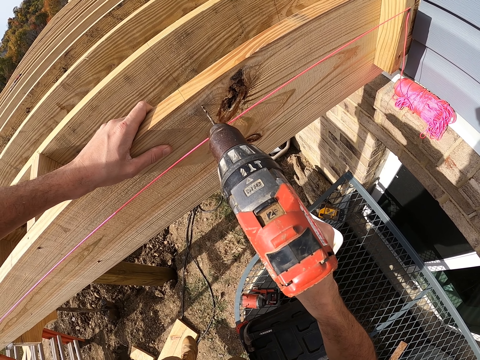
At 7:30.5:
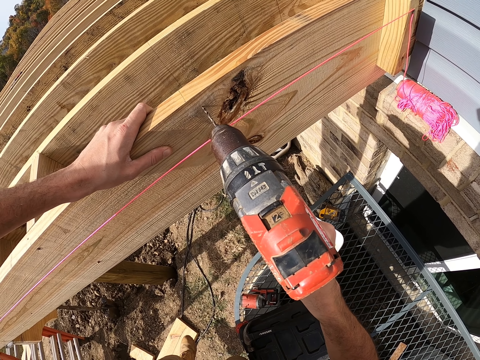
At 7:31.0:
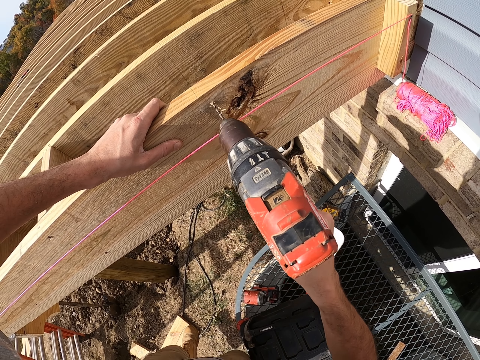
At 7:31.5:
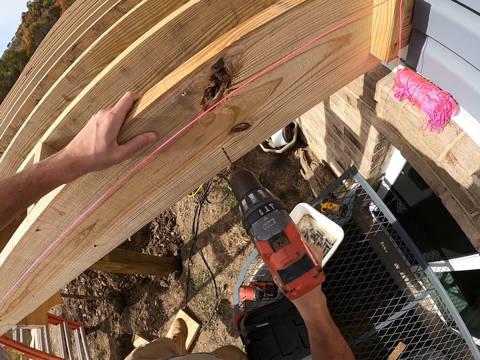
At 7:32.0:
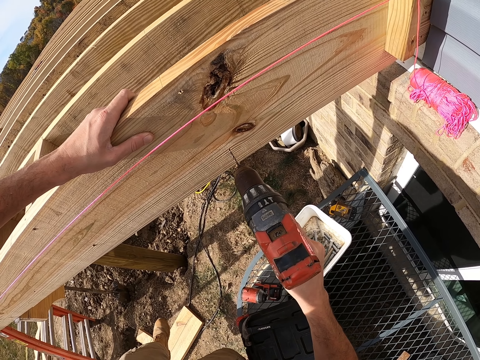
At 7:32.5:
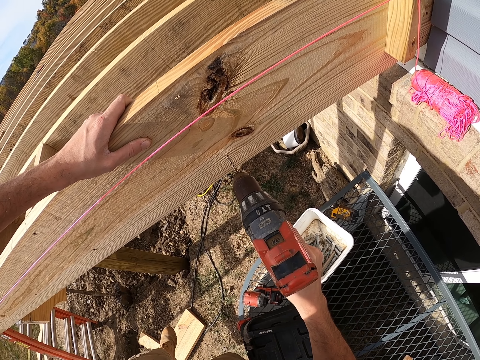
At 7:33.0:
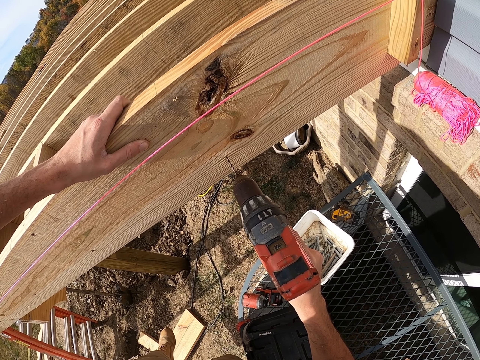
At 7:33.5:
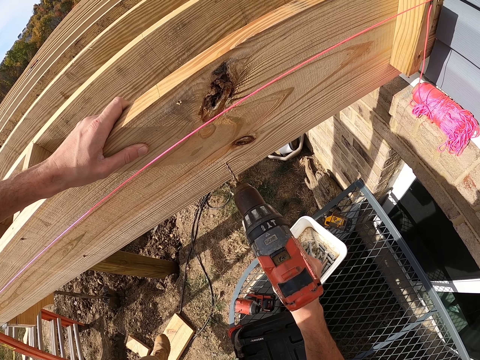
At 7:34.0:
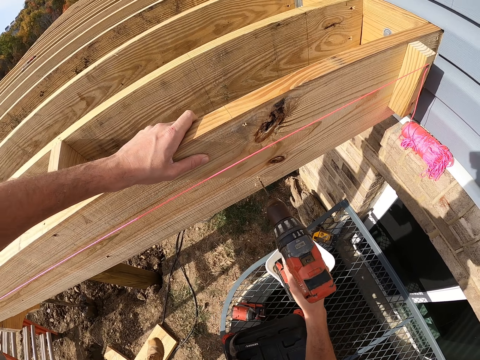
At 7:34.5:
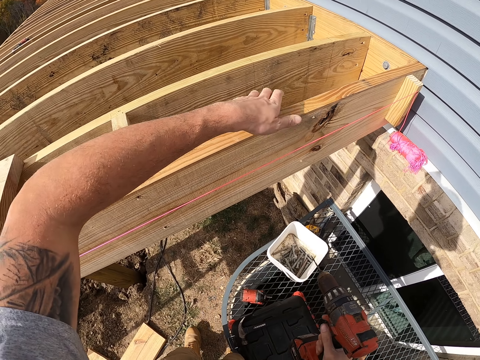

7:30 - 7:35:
The camera wearer drills a hole into the wood.

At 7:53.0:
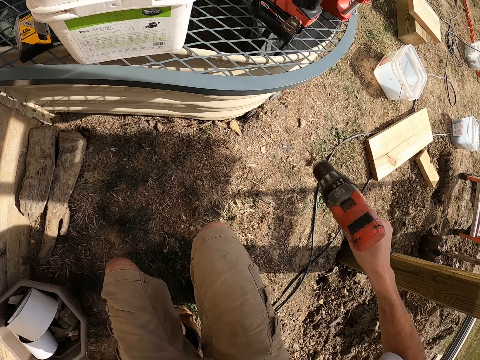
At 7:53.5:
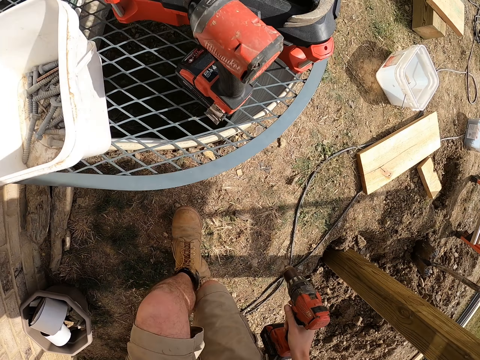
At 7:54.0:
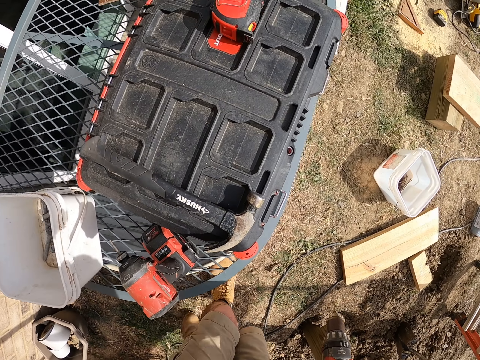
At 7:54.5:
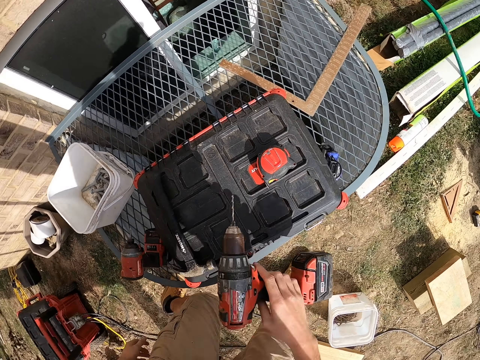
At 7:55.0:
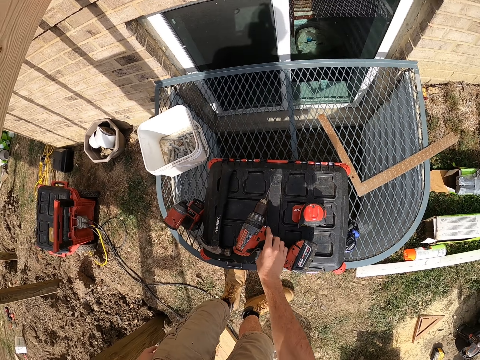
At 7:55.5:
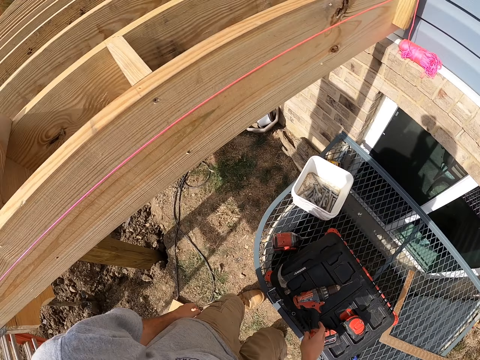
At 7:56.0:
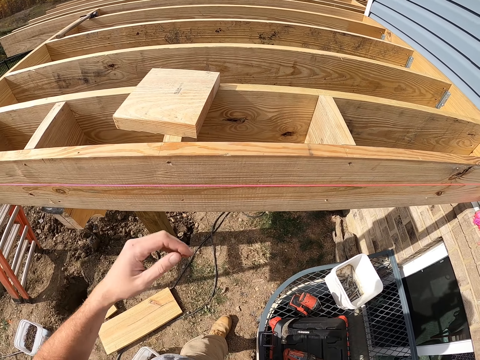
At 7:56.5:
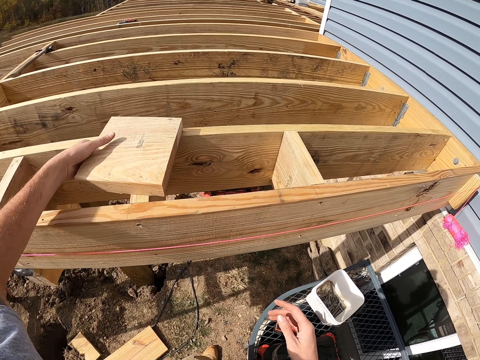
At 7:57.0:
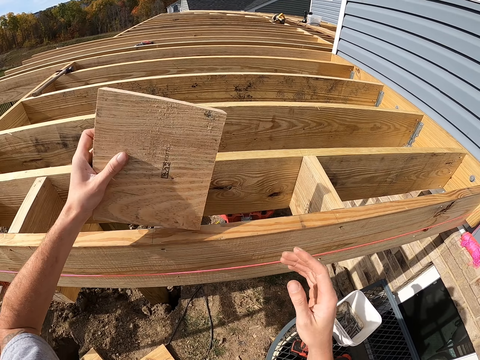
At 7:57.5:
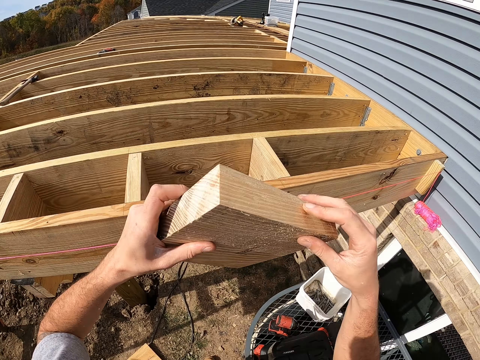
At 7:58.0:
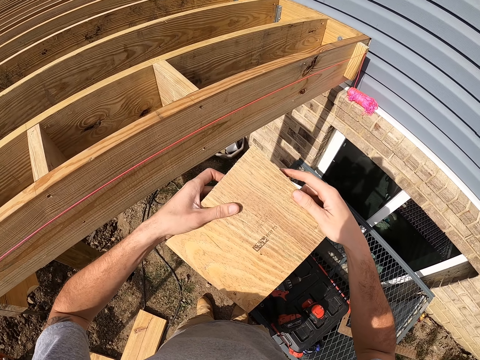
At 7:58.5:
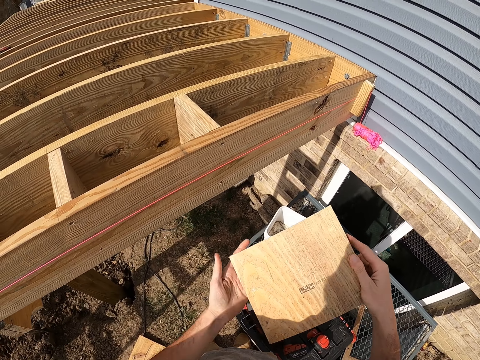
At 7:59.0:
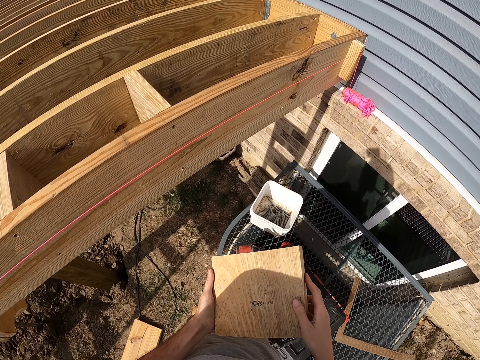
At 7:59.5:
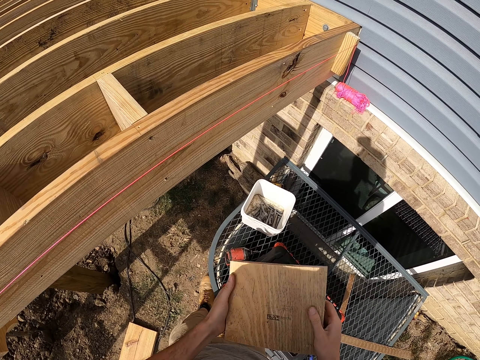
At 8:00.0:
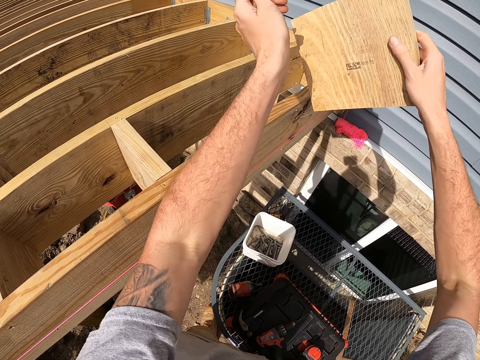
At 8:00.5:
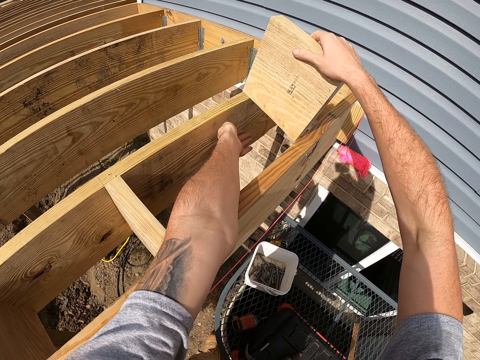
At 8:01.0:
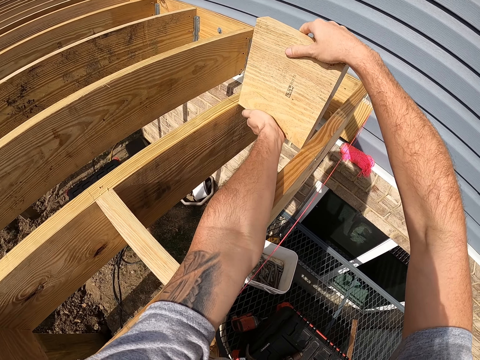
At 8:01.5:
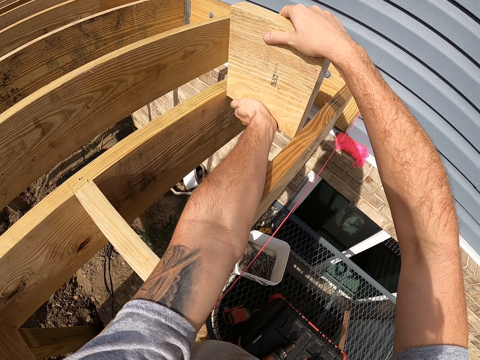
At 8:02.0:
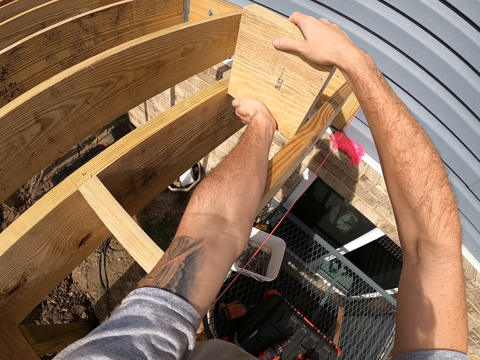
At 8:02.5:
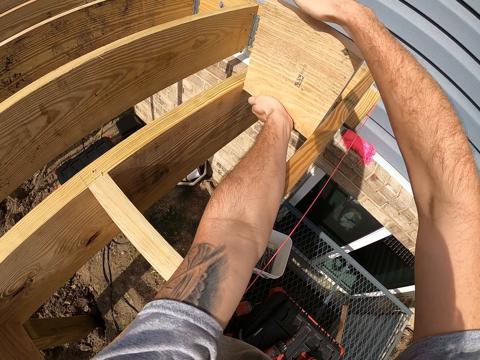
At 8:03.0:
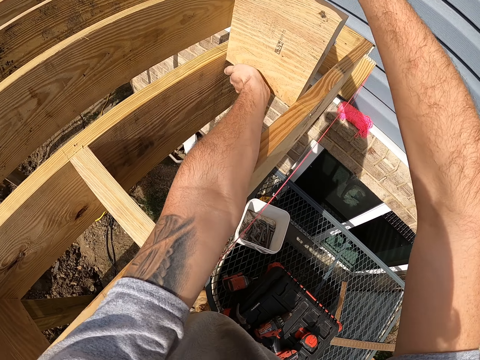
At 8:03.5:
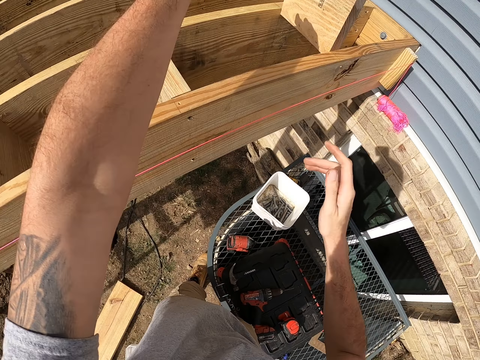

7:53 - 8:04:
The camera wearer puts the drilling machine down. They pick up a piece of wood. They fix the piece of wood between the two woods.

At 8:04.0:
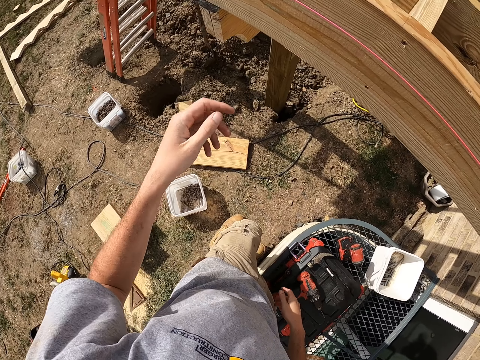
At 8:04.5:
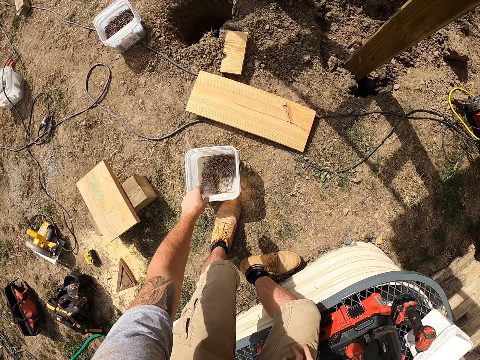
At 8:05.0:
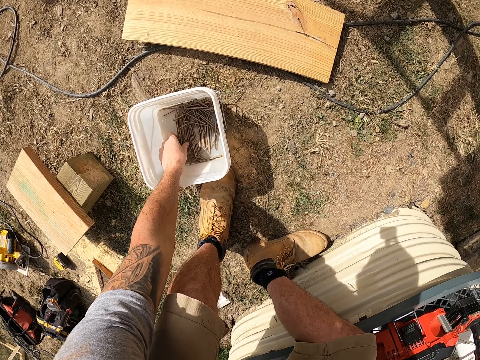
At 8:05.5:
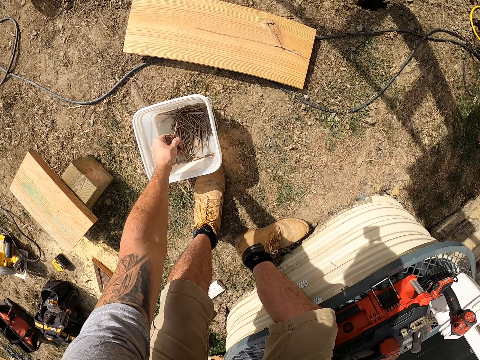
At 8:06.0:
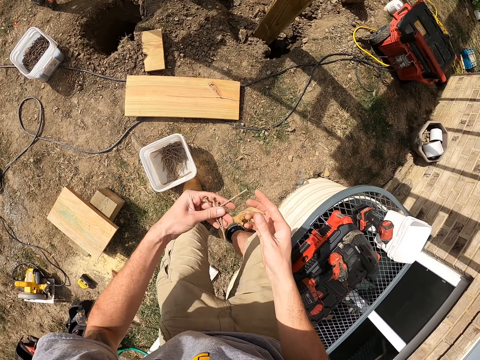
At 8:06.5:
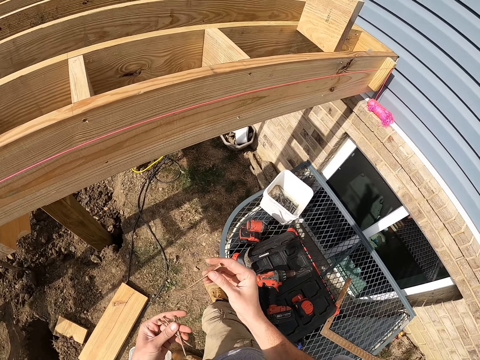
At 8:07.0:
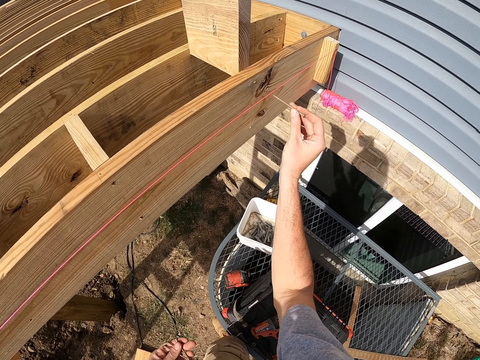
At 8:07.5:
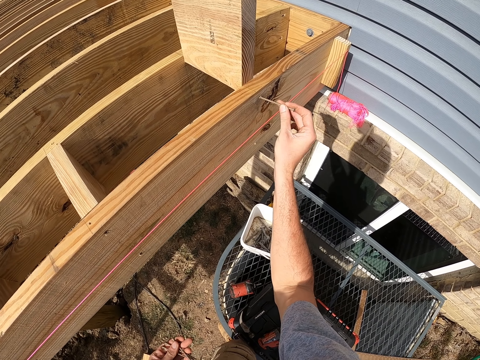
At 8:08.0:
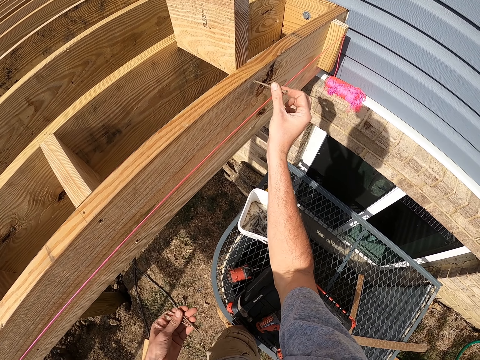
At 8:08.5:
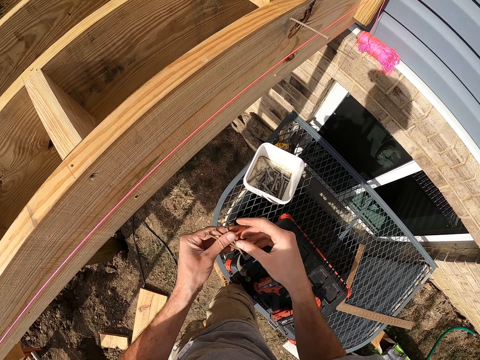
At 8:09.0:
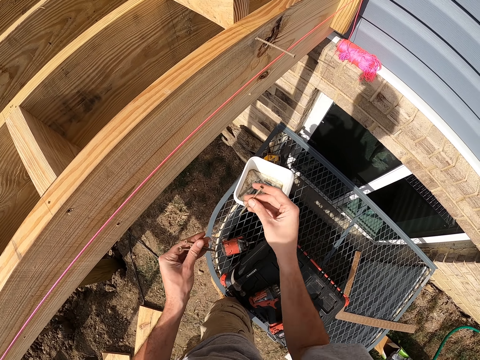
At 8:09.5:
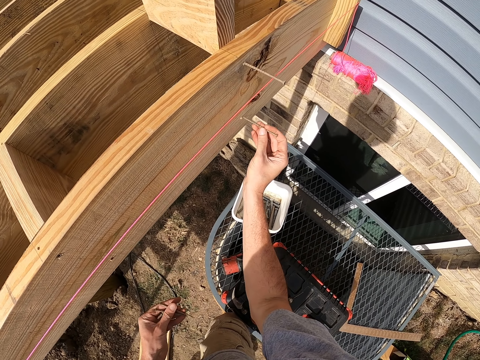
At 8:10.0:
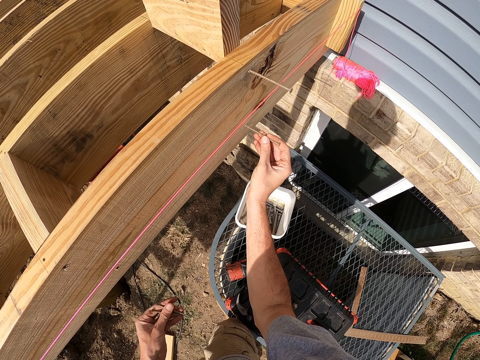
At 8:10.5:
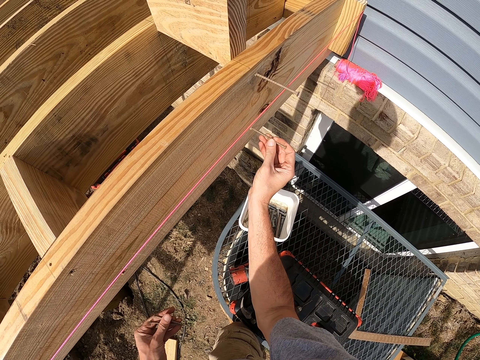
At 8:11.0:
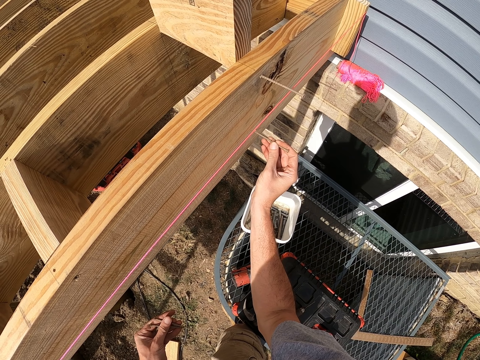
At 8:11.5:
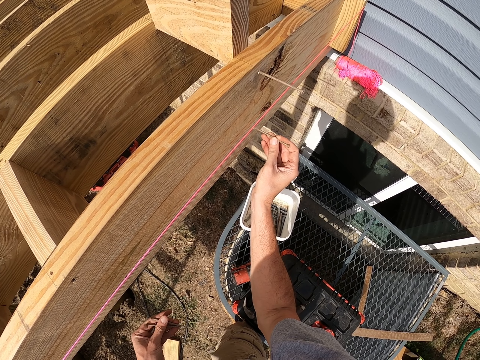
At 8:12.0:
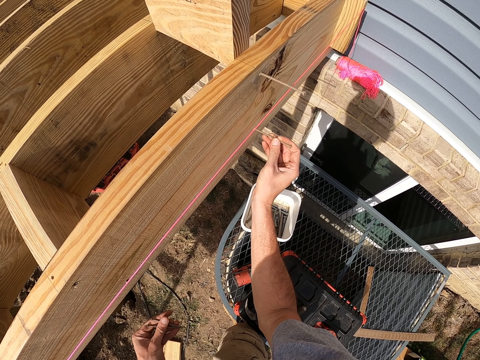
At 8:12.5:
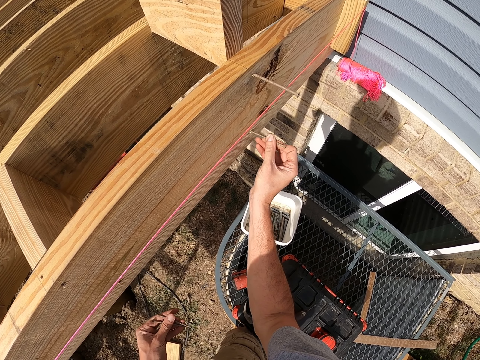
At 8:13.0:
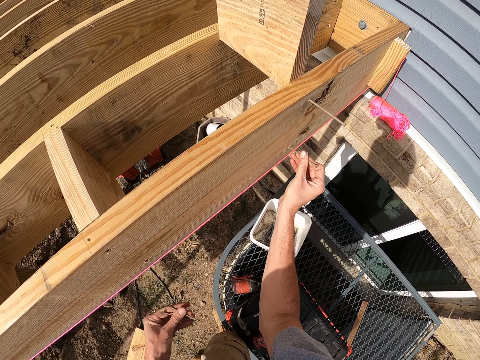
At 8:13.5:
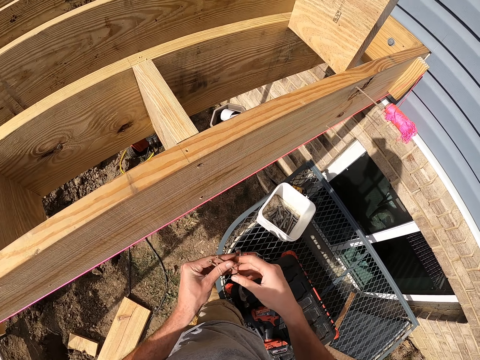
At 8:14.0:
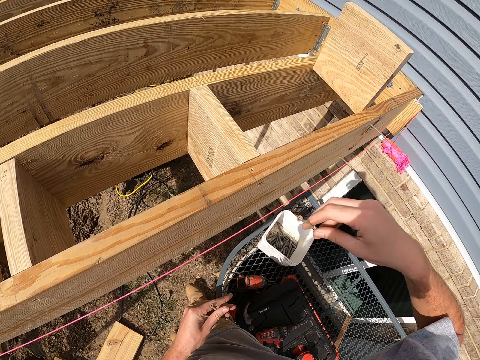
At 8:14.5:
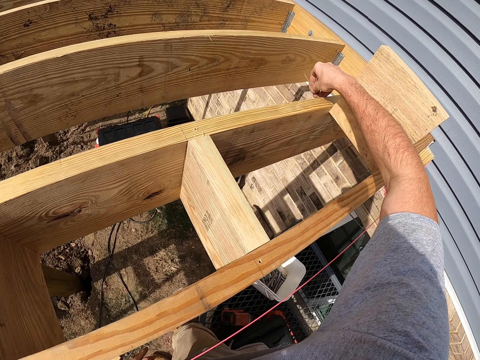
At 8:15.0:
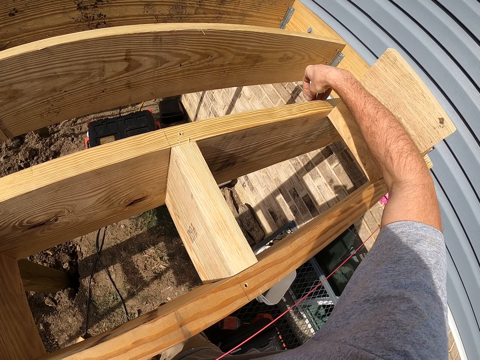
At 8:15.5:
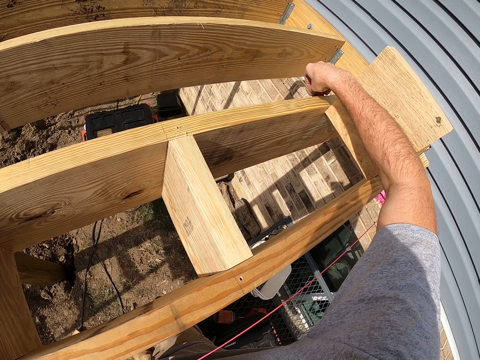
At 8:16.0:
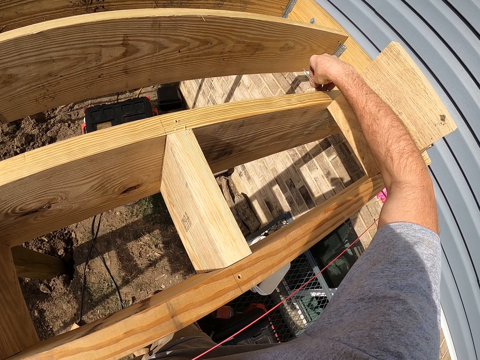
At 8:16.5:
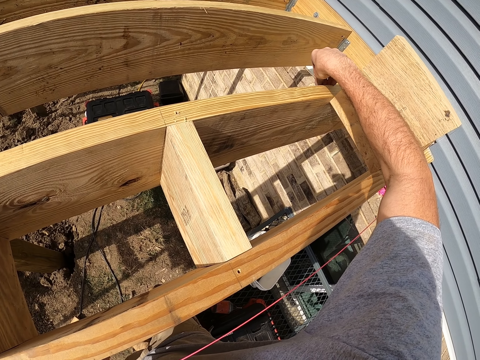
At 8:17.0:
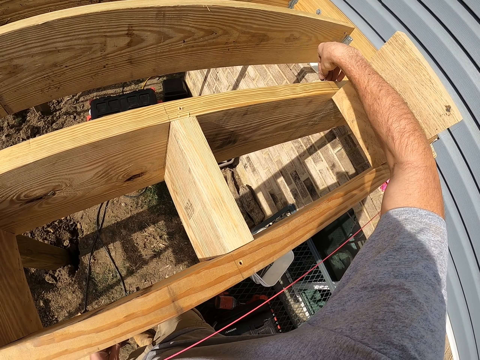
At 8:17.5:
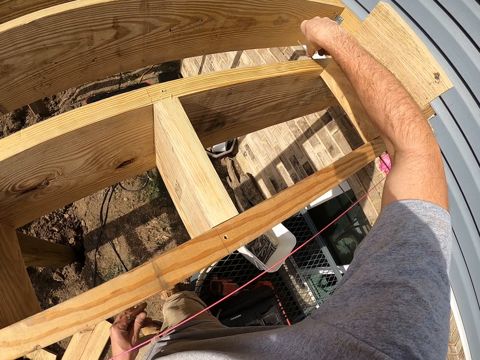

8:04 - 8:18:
The camera wearer picks screws from the container. They put the screw in the wood. They fix the screw on the wood.
